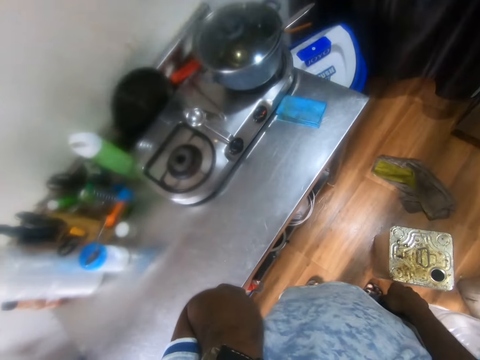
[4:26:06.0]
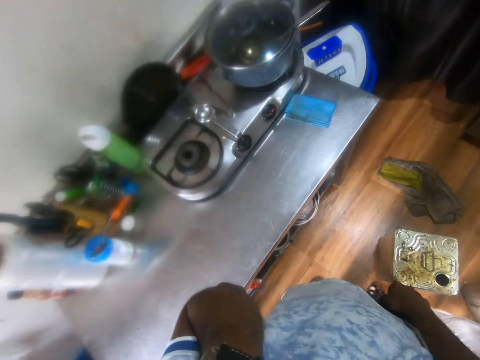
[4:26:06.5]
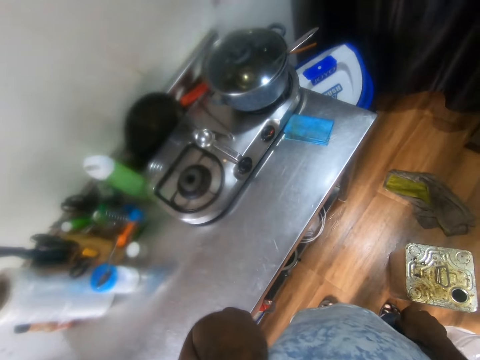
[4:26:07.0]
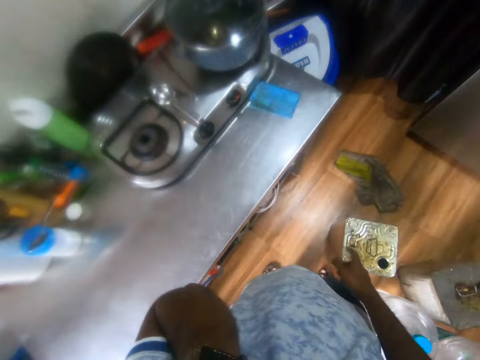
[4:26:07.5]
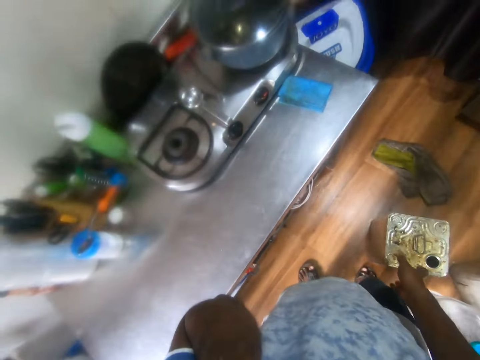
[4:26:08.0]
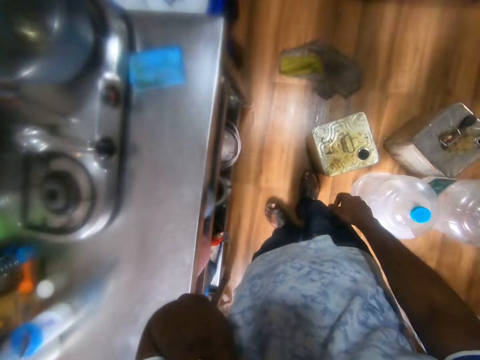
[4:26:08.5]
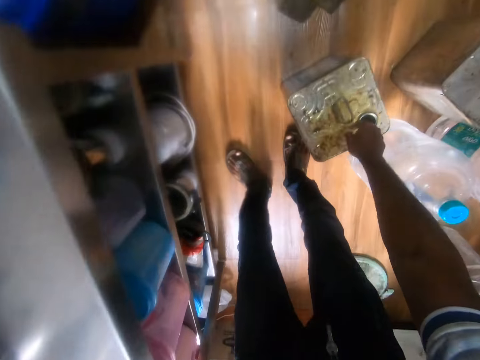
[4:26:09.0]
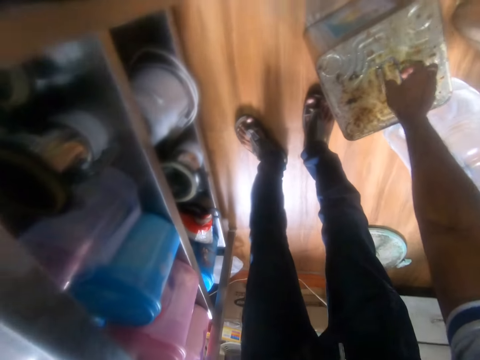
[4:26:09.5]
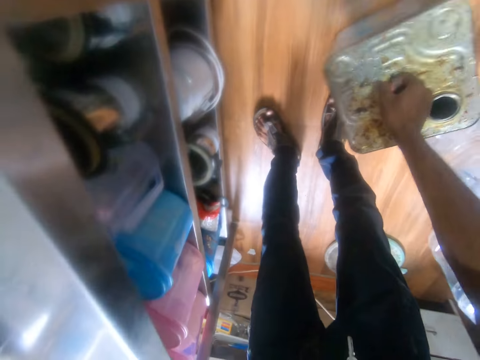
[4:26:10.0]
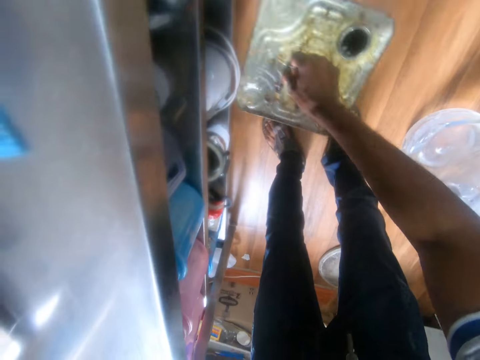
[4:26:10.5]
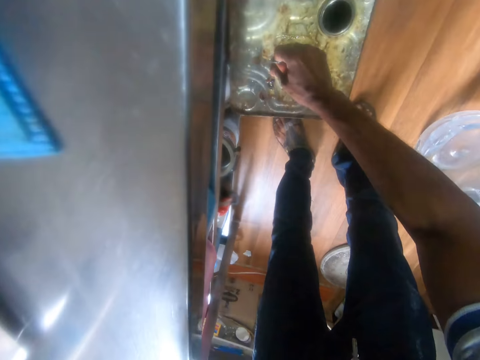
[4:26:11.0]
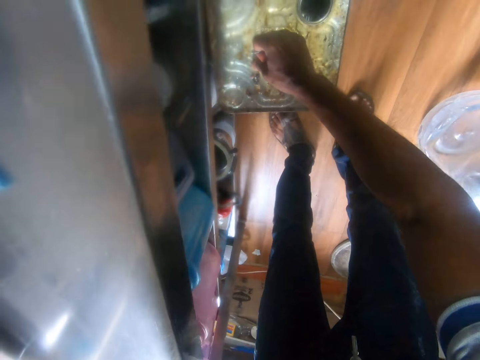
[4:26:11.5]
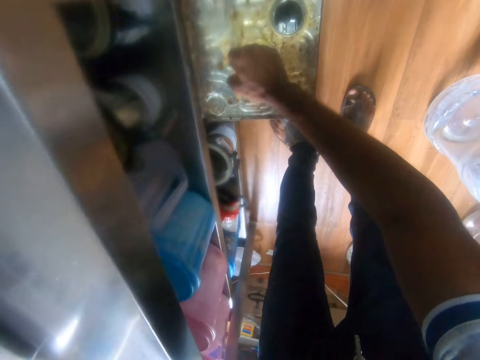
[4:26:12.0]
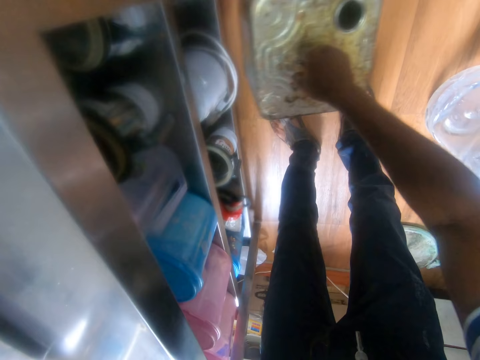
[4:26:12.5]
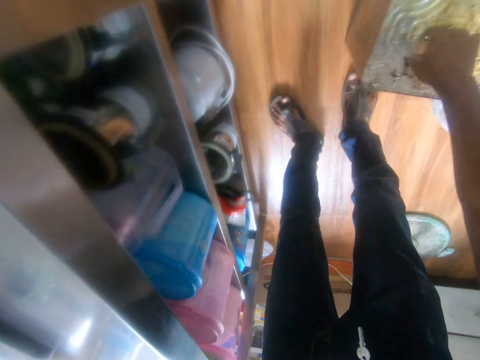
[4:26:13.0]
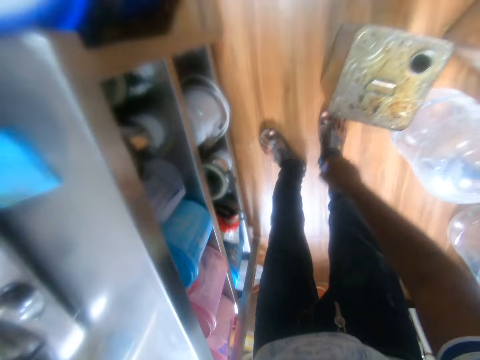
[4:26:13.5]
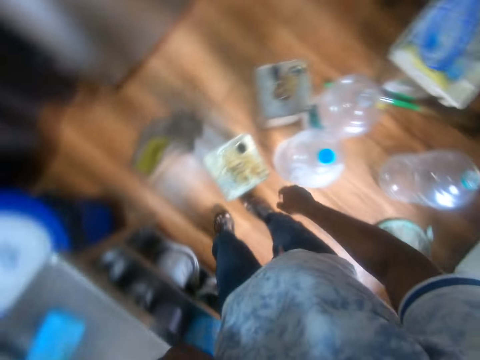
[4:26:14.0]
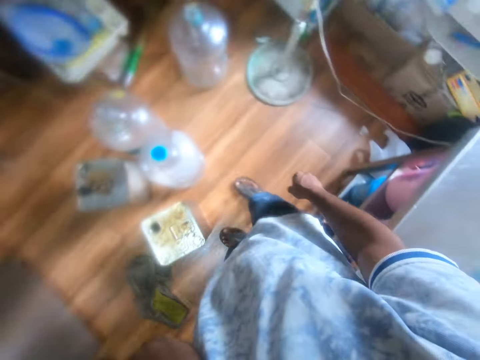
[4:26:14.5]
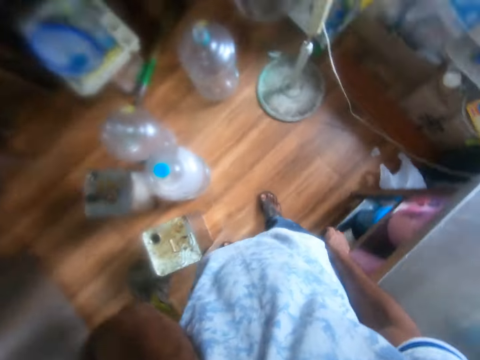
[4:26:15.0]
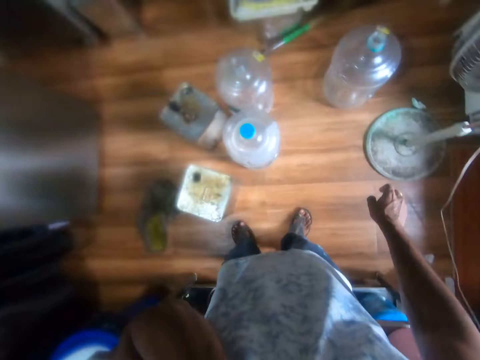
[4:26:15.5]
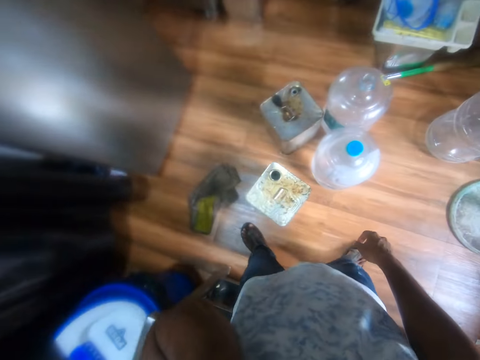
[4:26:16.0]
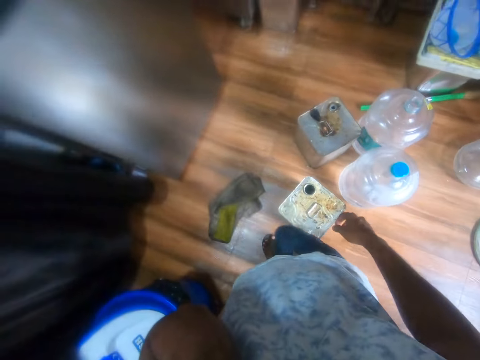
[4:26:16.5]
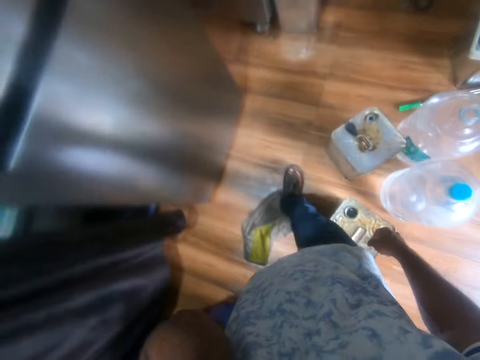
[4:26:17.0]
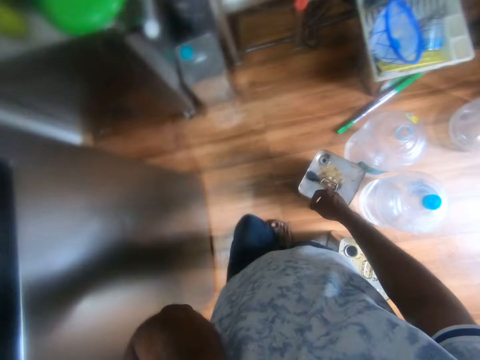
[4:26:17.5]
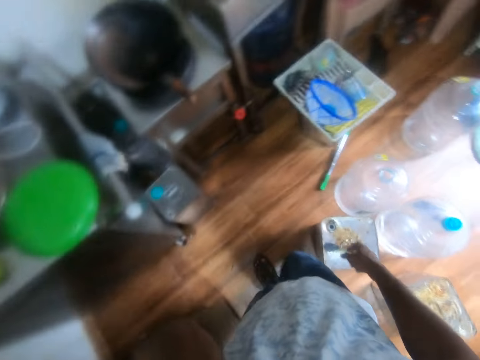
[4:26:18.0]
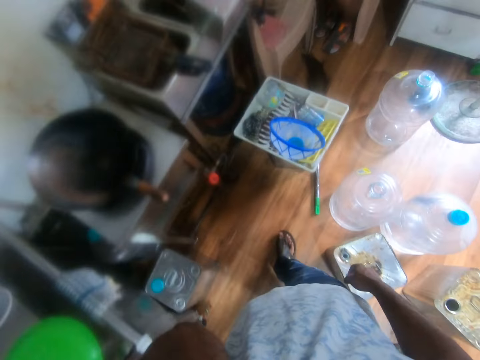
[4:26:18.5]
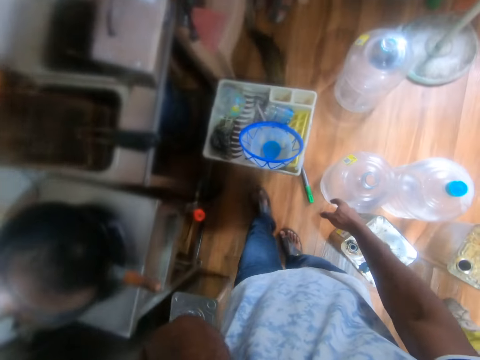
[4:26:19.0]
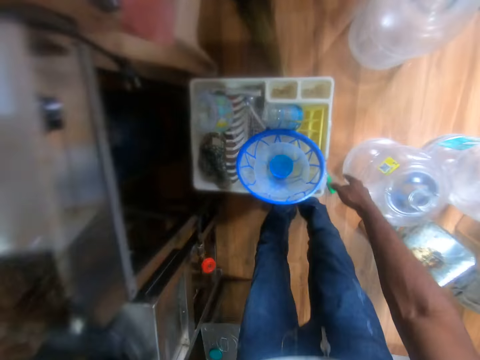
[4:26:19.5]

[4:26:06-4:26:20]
The camera wearer picks a container from the floor with his right hand. He holds the metallic jerrycan and moves the metallic jerrycan. He speaks on the phone. He drops the container on the floor with his right hand. He moves the metallic jerrycan. He walks. He speaks on the phone and looks around. He walks. He speaks on the phone.

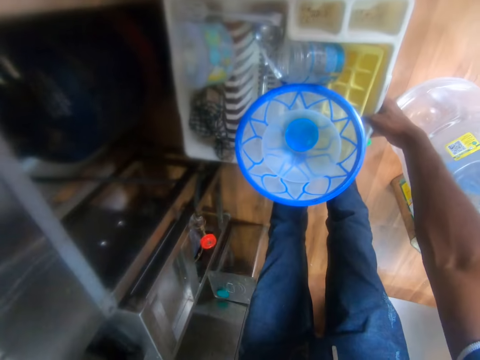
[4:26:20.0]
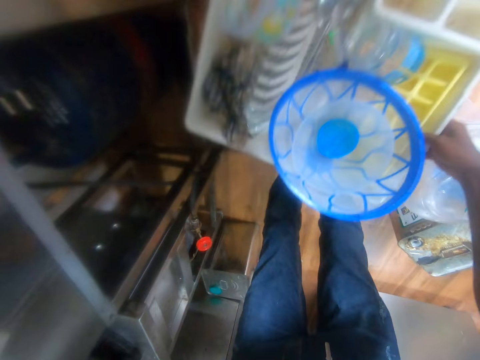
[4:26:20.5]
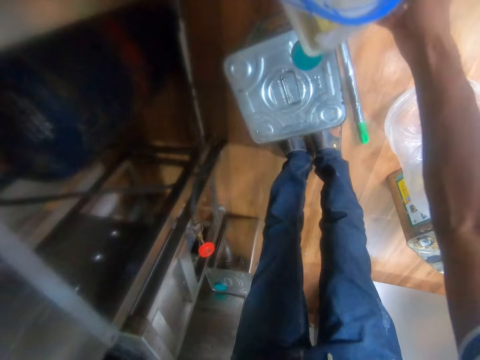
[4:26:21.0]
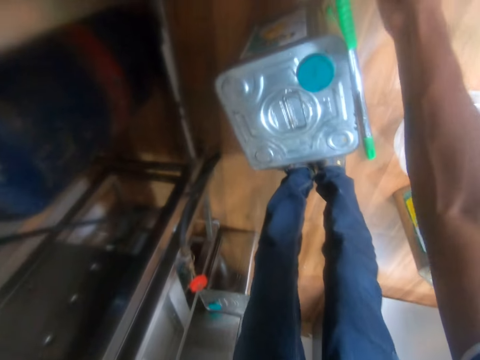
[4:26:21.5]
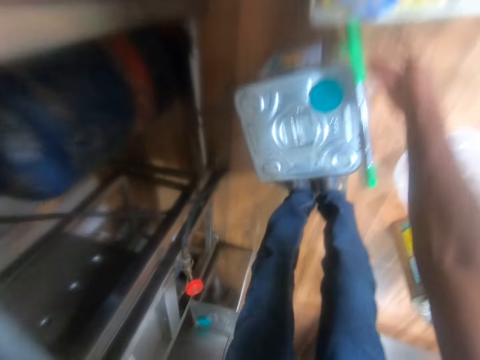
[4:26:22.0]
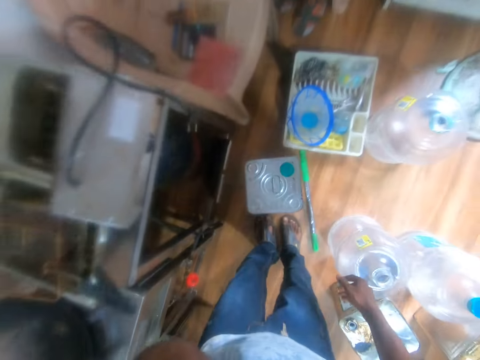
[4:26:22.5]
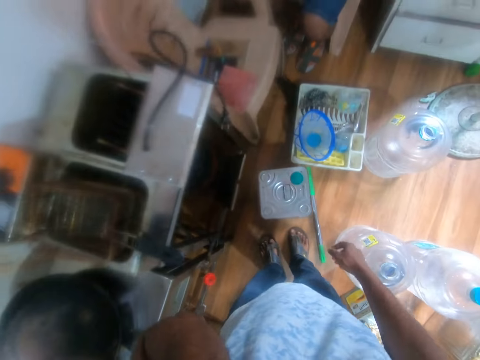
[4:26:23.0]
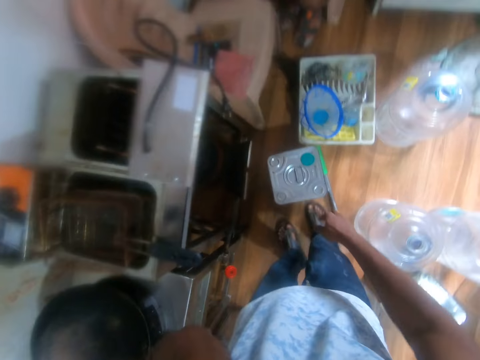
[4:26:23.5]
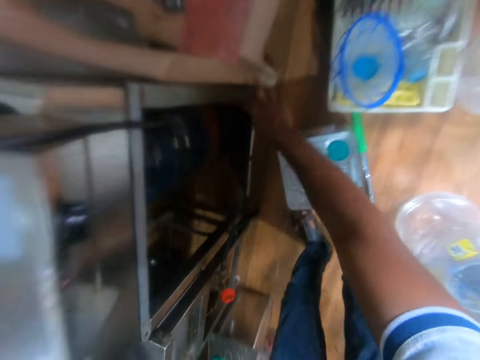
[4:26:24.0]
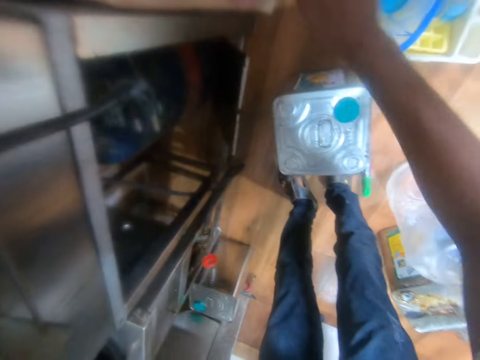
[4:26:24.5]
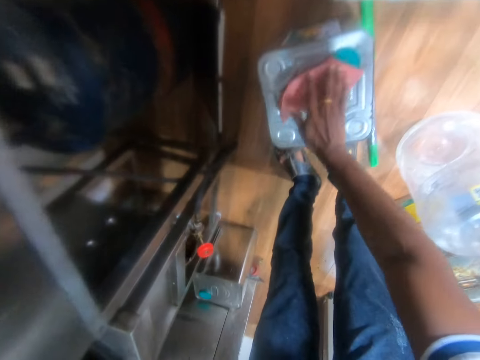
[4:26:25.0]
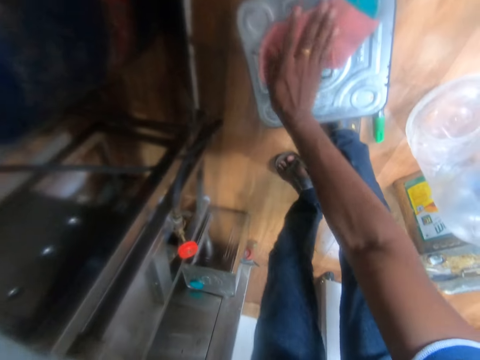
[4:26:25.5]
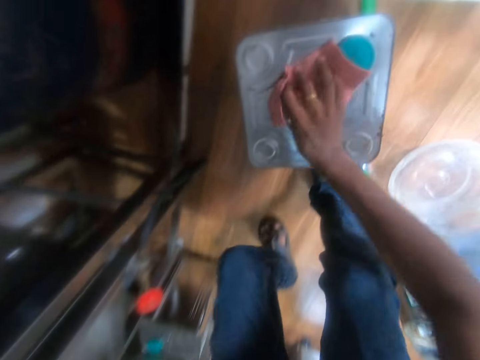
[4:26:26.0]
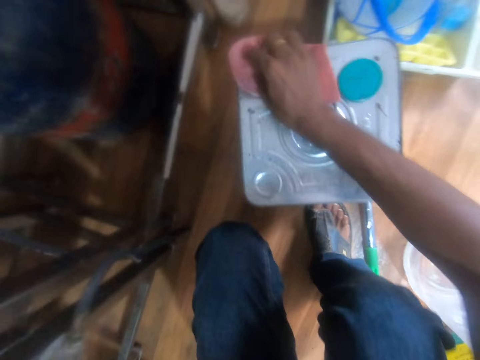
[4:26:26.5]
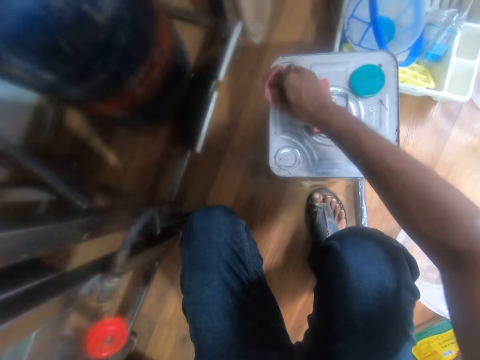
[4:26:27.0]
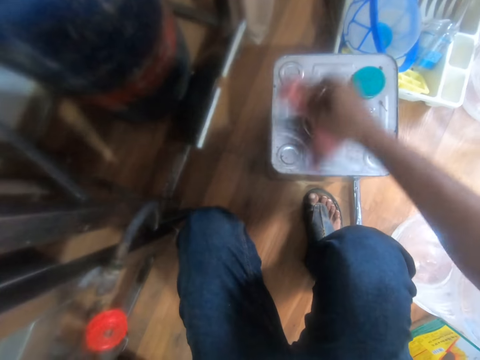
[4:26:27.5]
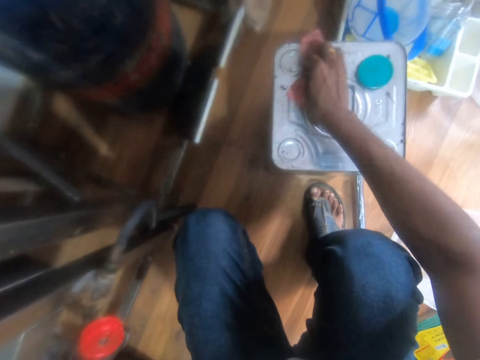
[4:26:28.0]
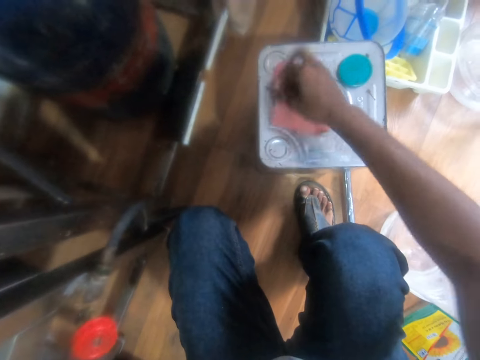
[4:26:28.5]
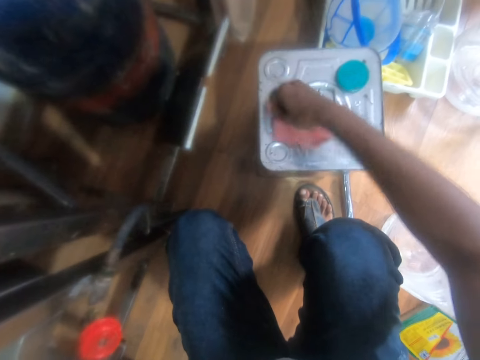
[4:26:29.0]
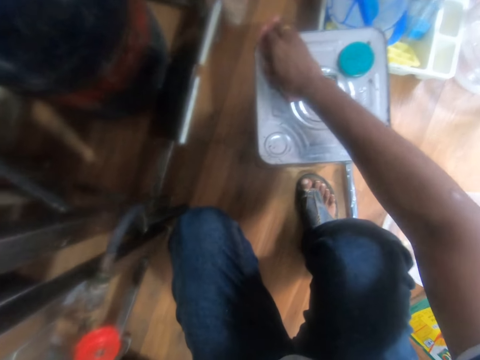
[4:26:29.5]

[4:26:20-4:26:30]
The camera wearer picks a rack from a container with his right hand. He moves the dish rack. He drops the rack on the floor with his right hand. He speaks on the phone. He picks a piece of cloth from a shelf with his right hand. He speaks on the phone. He cleans the container with the piece of cloth in his right hand.

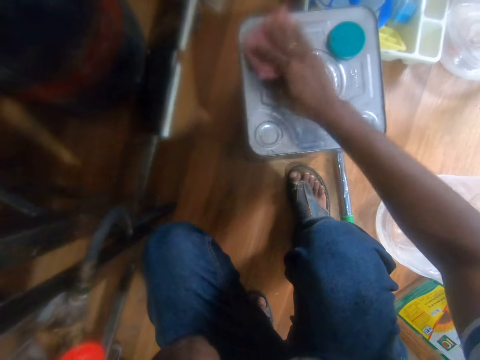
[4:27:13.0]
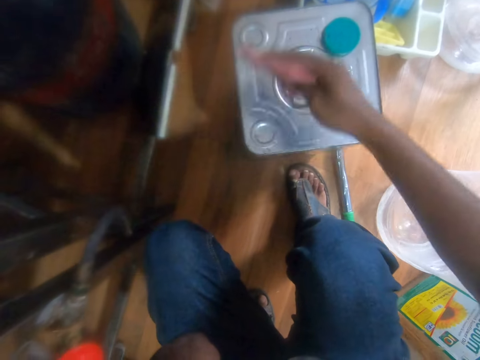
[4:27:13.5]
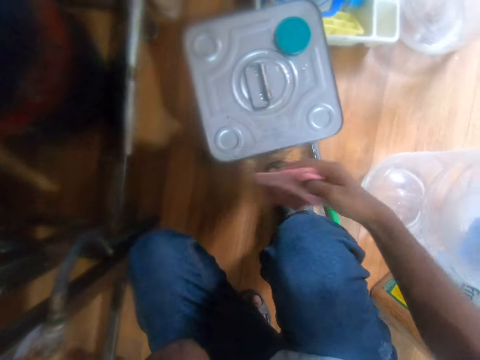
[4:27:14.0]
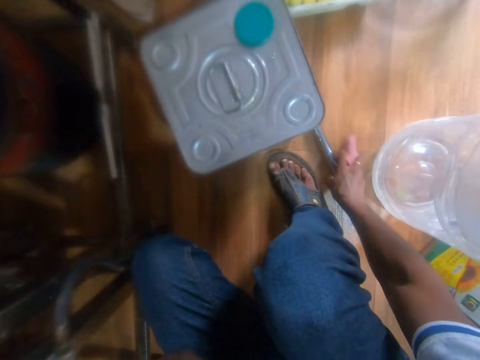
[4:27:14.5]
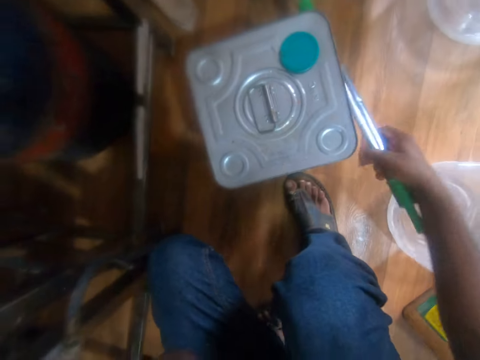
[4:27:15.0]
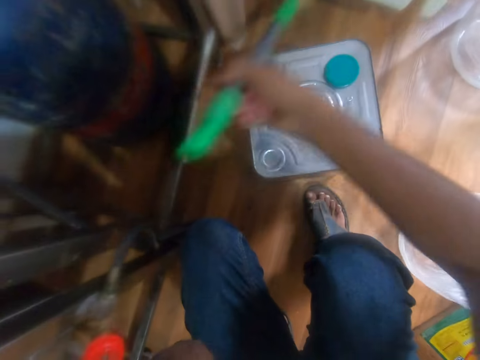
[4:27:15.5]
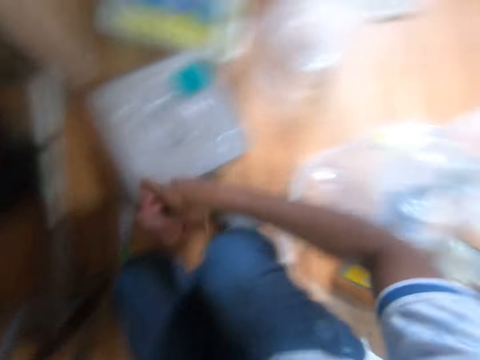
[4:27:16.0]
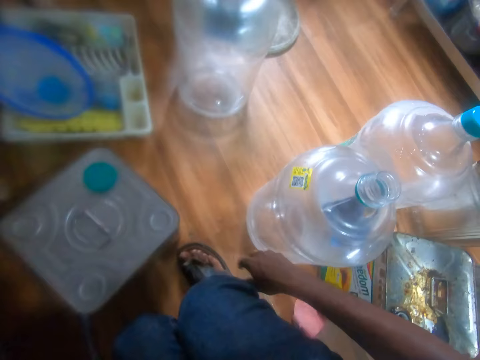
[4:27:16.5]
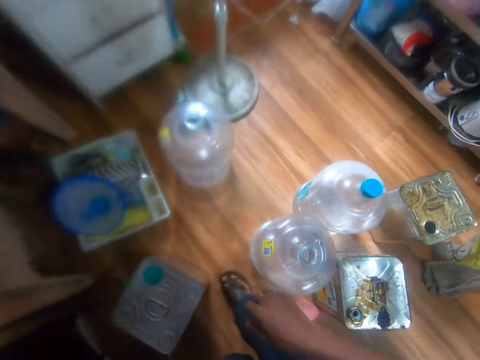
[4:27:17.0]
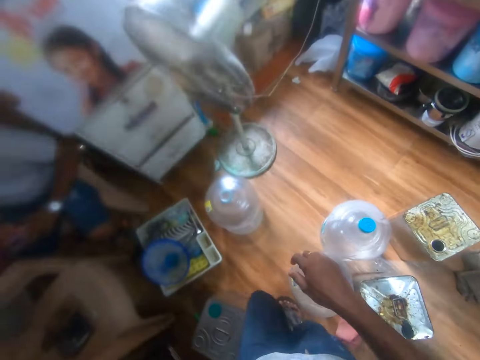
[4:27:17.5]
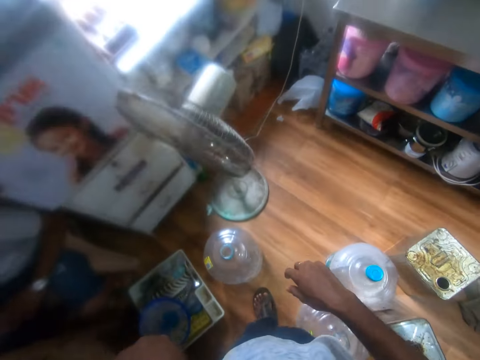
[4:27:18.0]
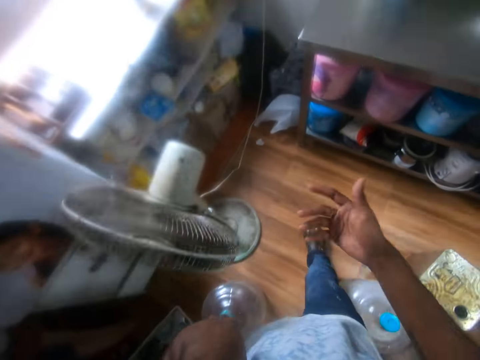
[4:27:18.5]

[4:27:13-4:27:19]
The camera wearer picks a mop or broom from the floor with his right hand. He moves the broom and speaks on the phone. He drops the mop on the floor with his right hand. He speaks on the phone. He looks around. He walks.
